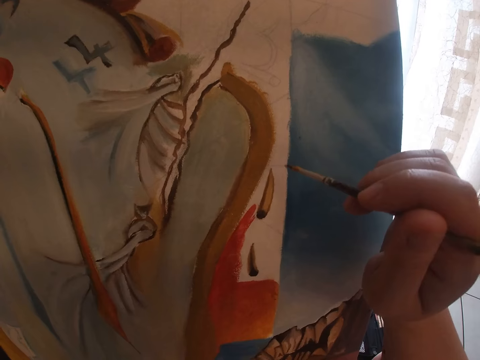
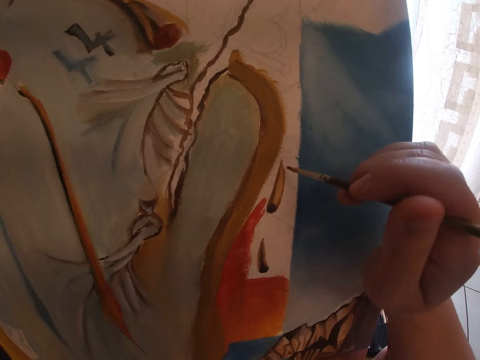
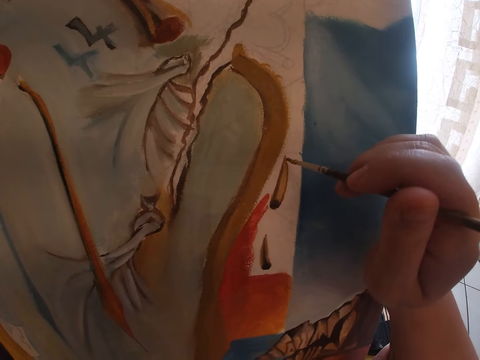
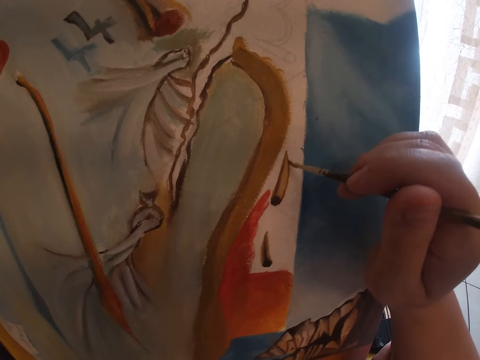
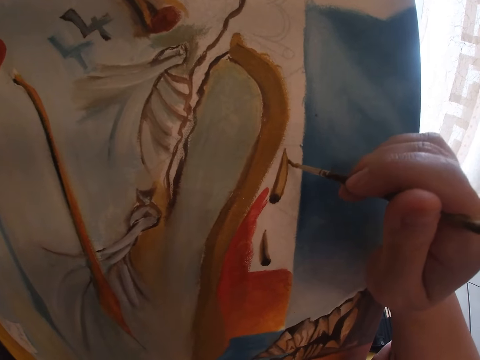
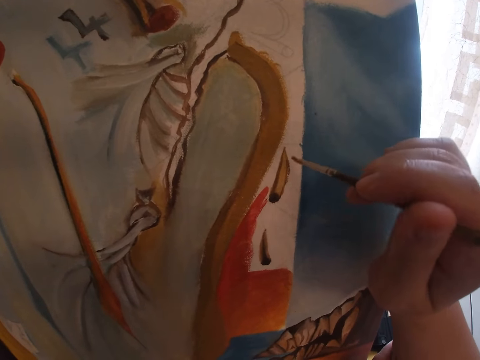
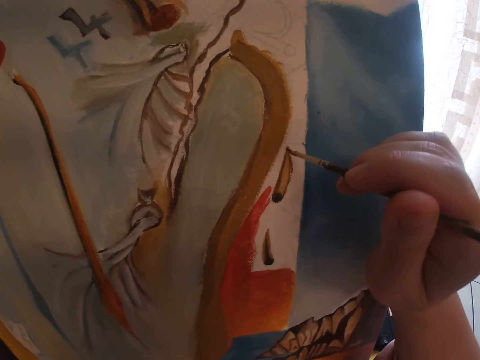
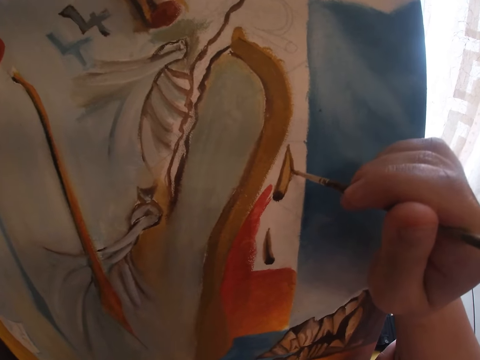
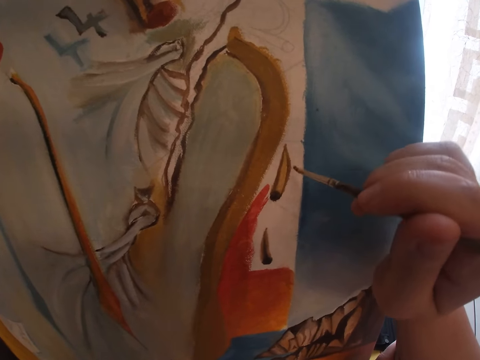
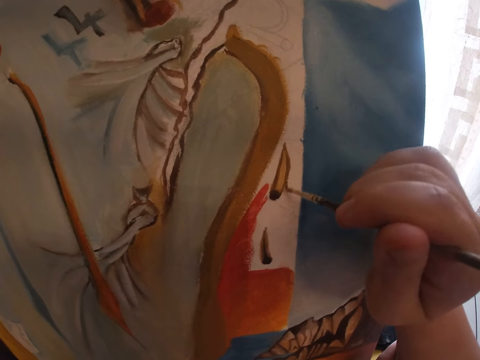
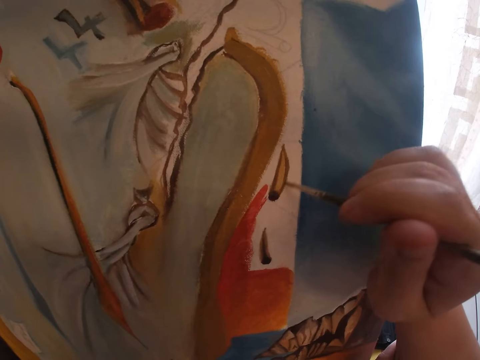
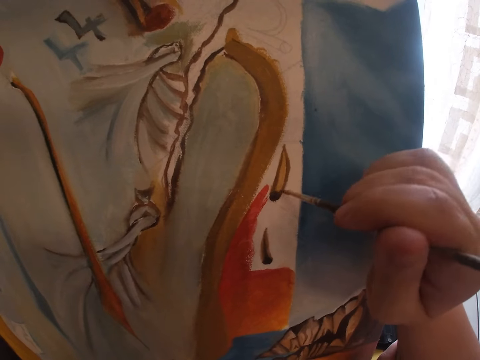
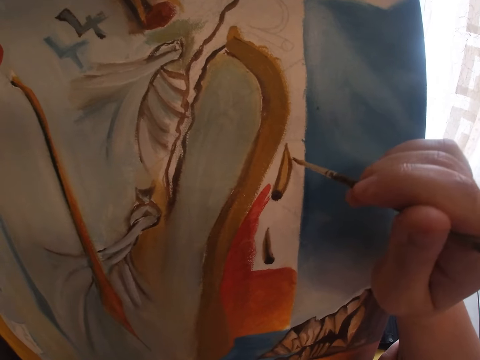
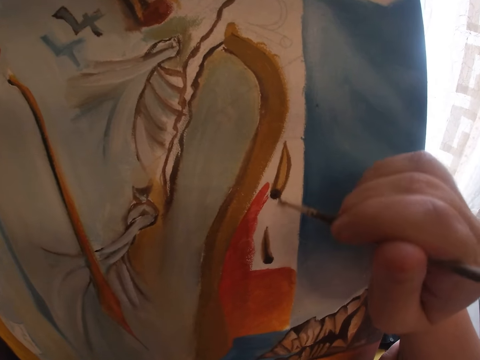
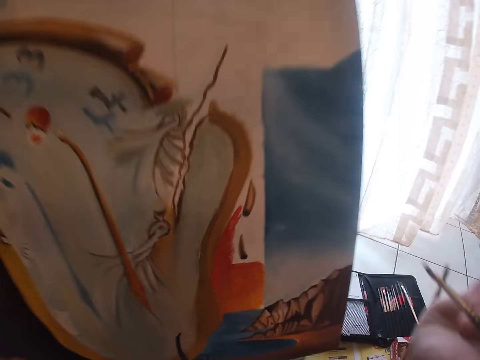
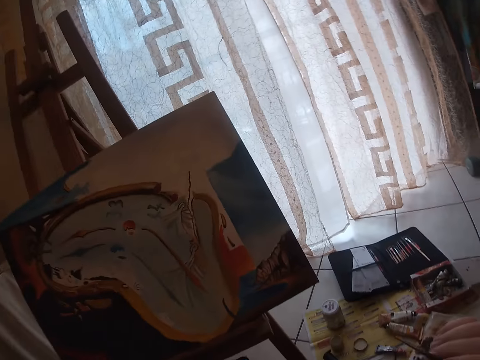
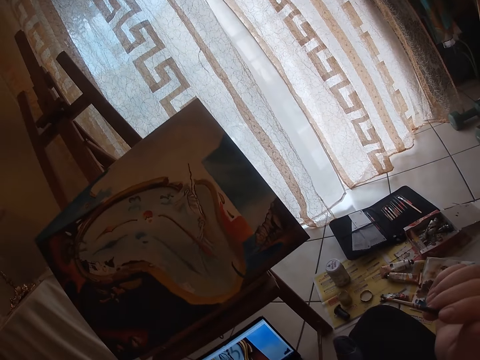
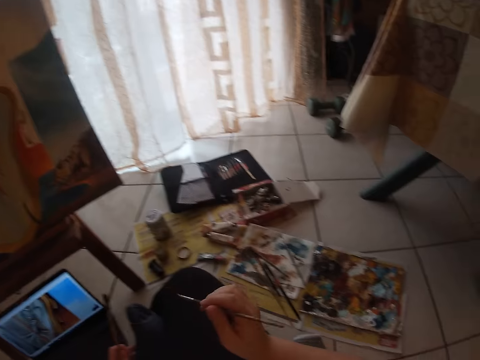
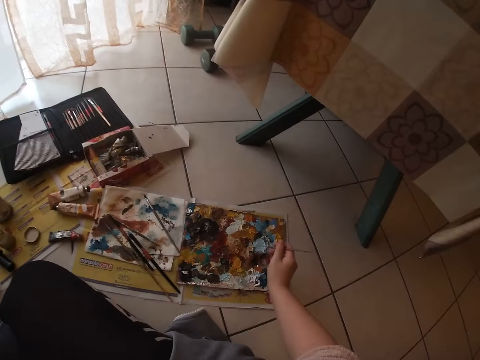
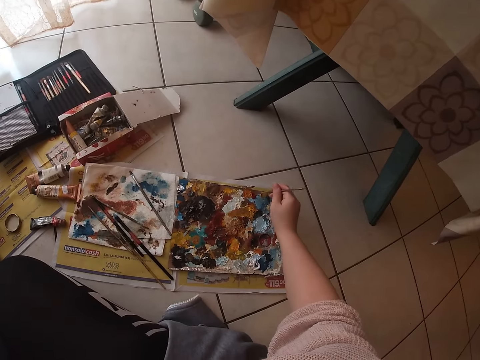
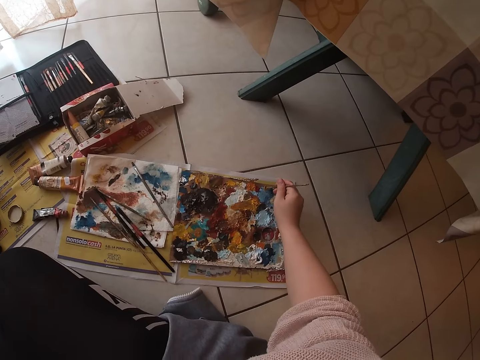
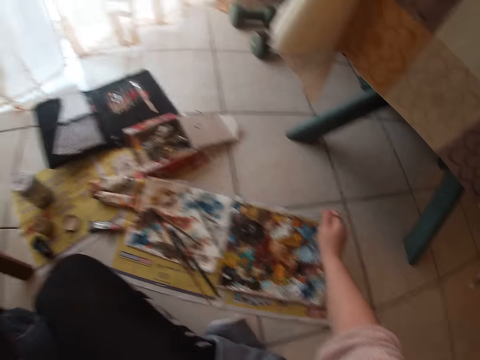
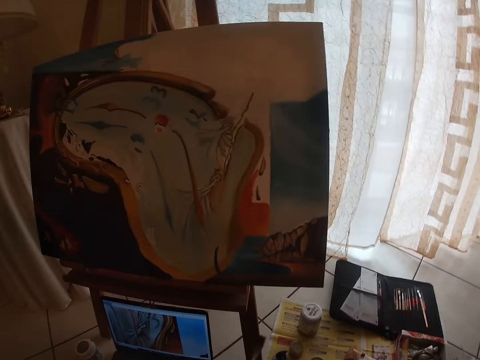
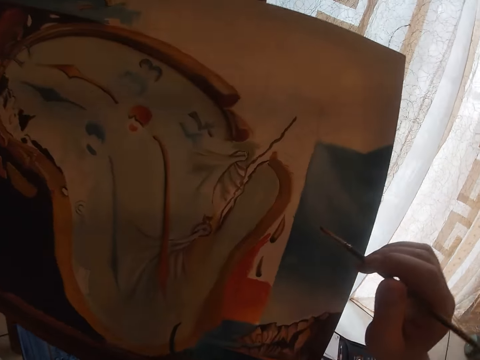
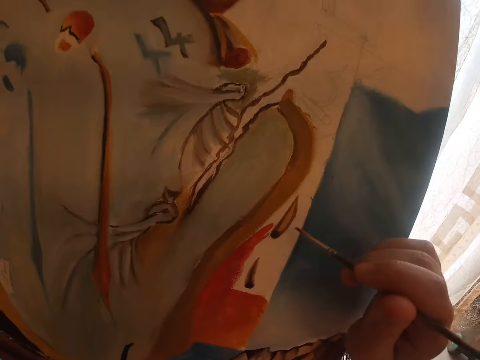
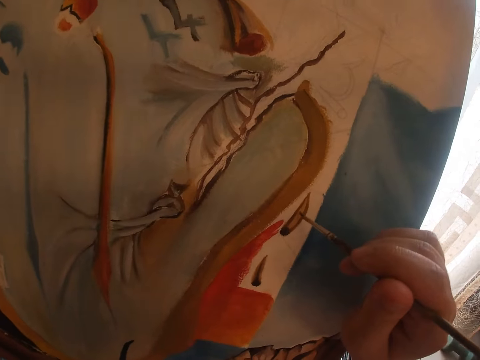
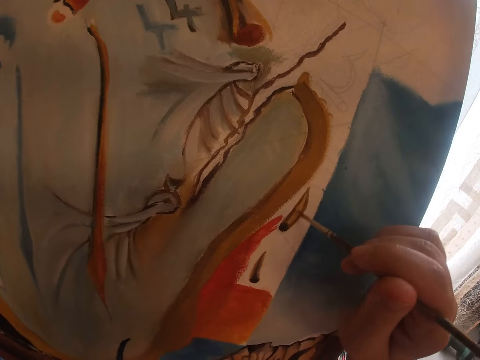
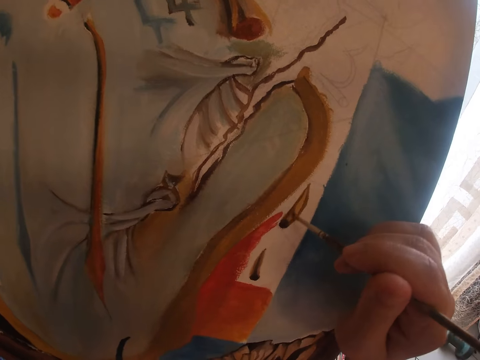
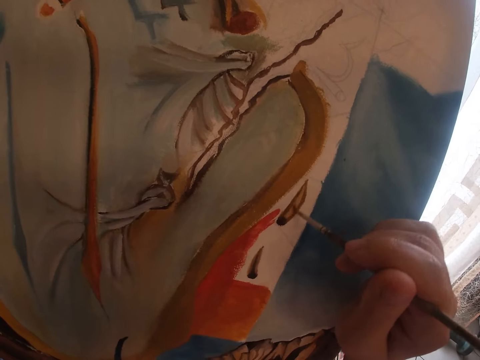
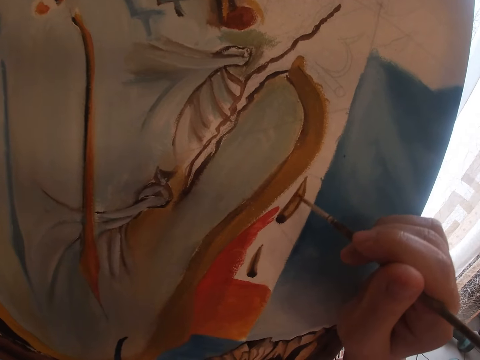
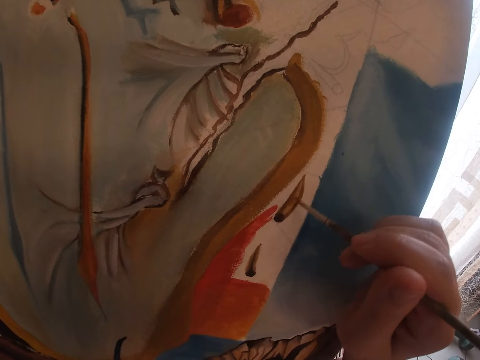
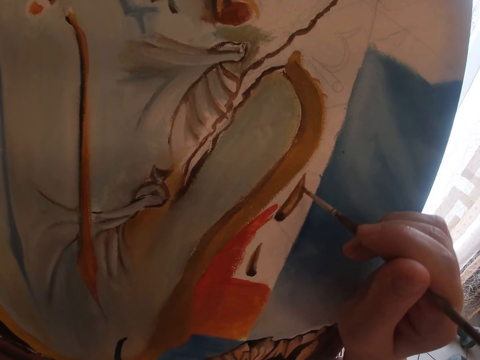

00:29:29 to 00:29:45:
The camera wearer stops painting. They dab paint on the palettes with the small detail brush. They paint on the canvas.

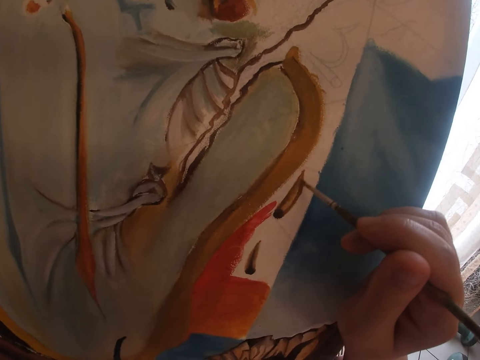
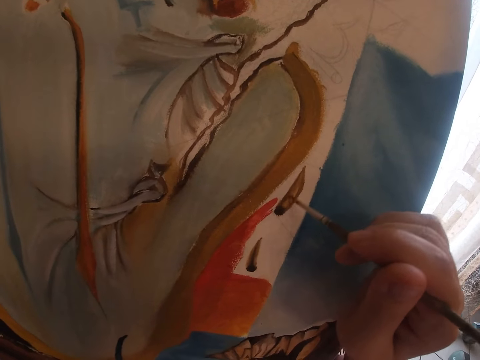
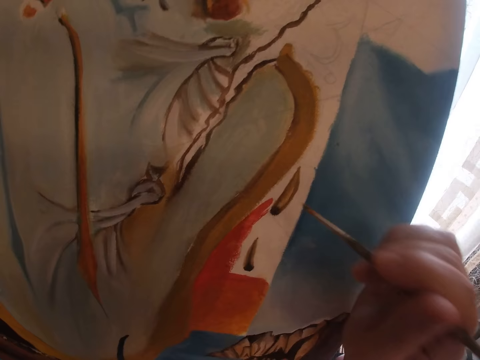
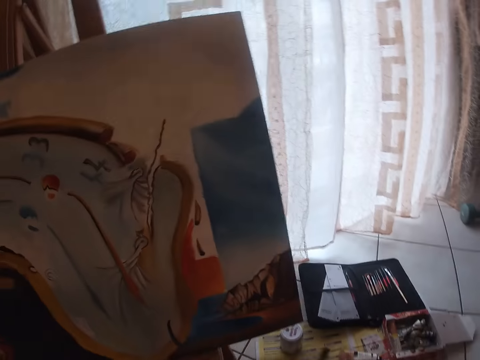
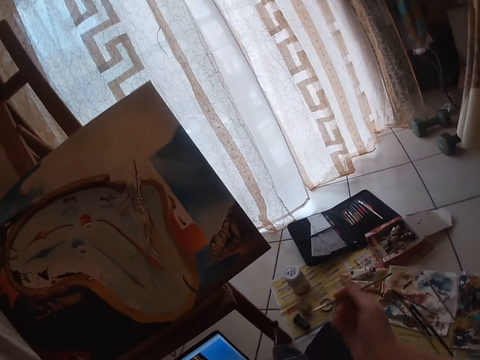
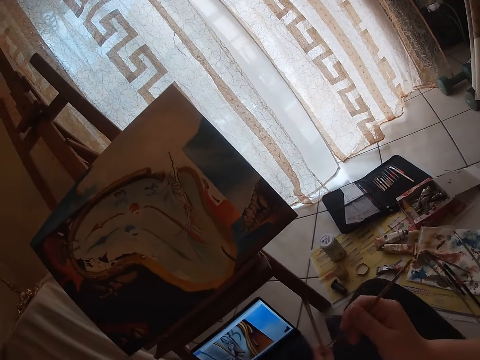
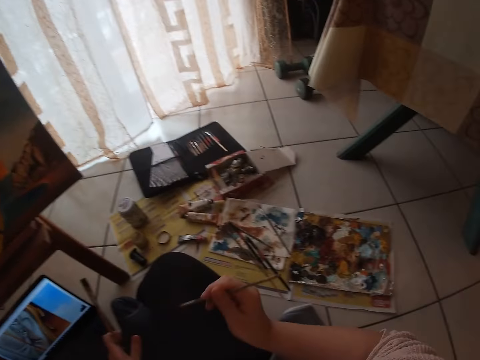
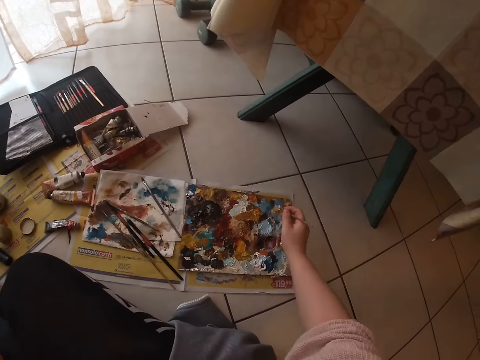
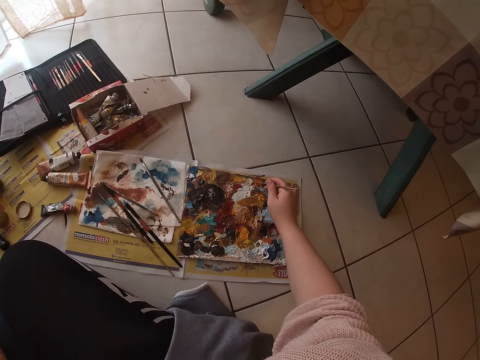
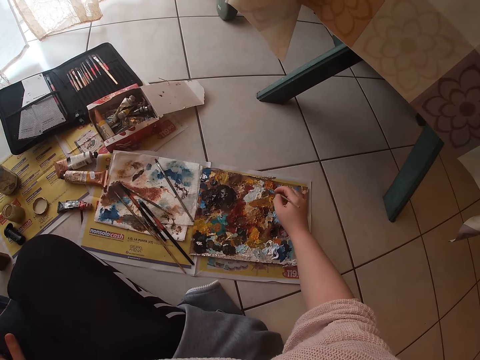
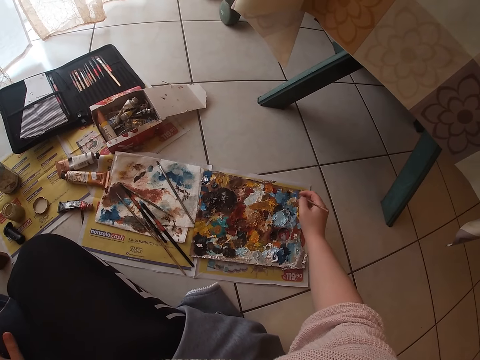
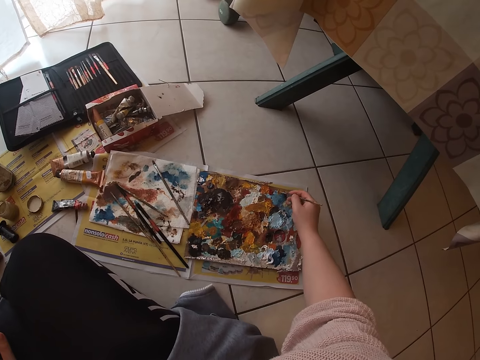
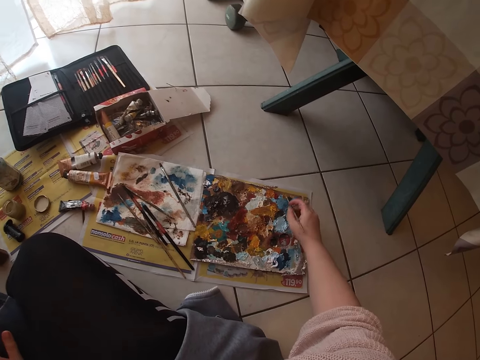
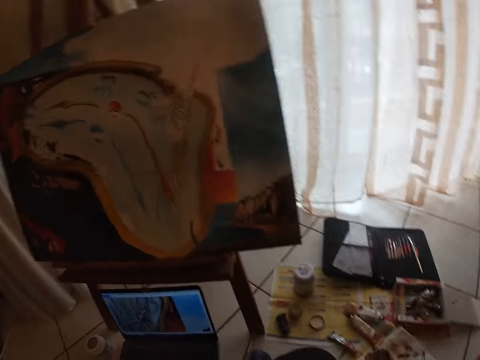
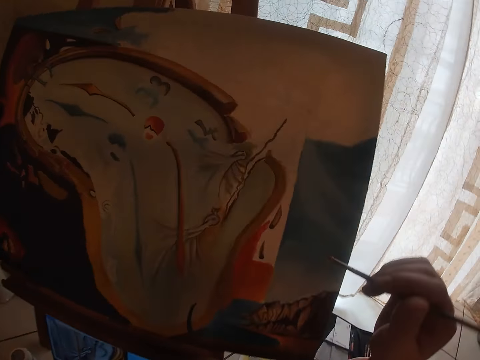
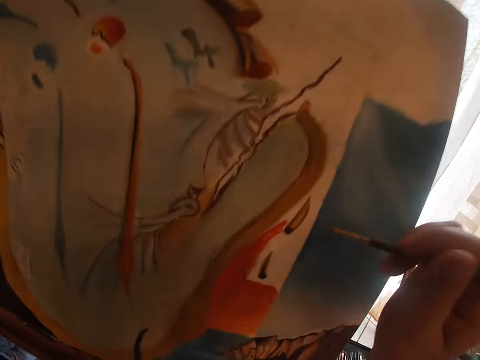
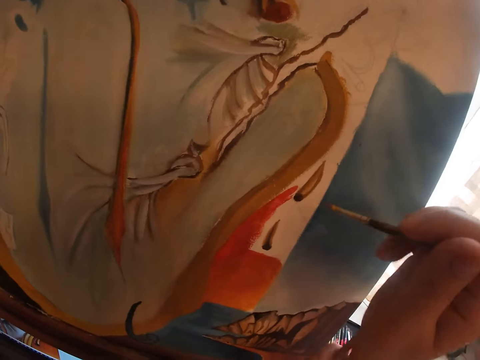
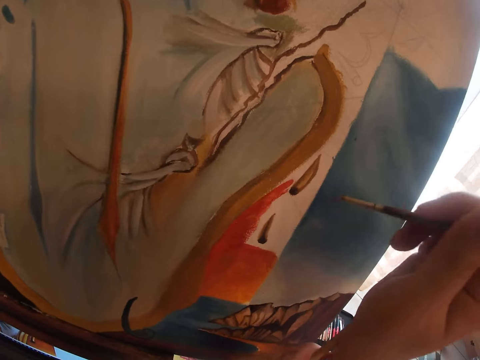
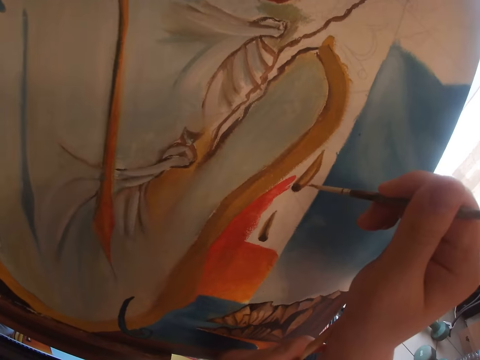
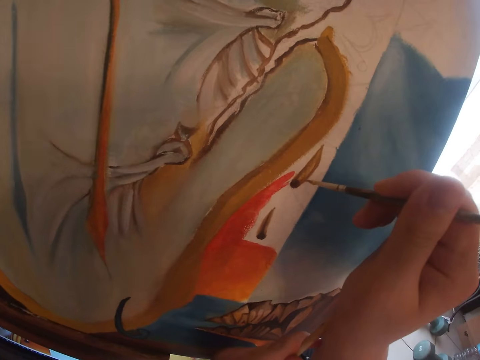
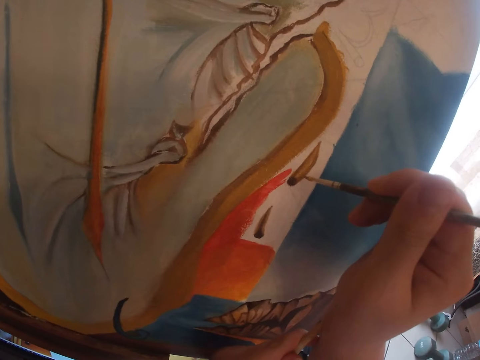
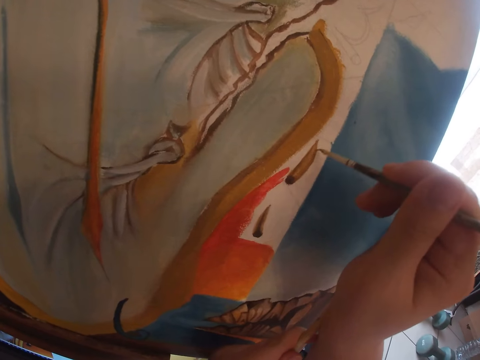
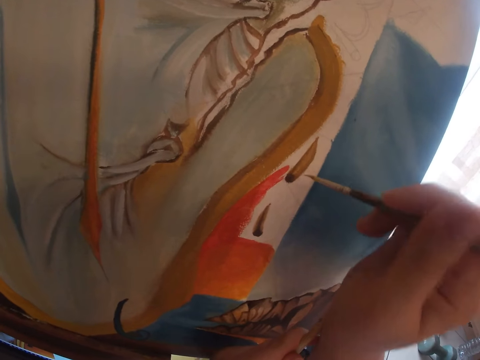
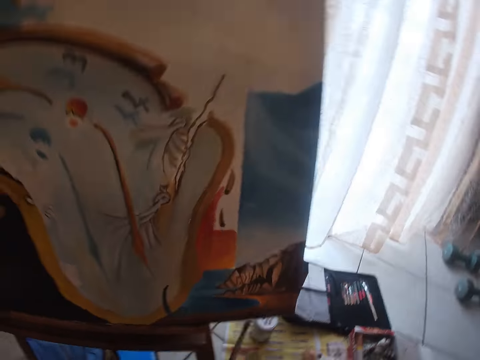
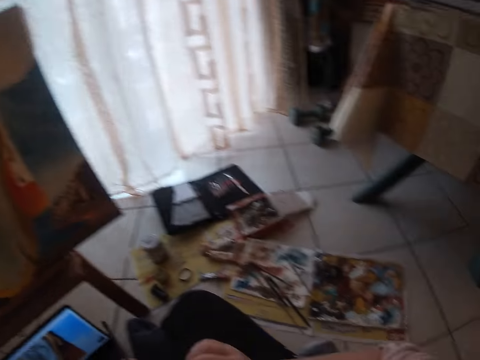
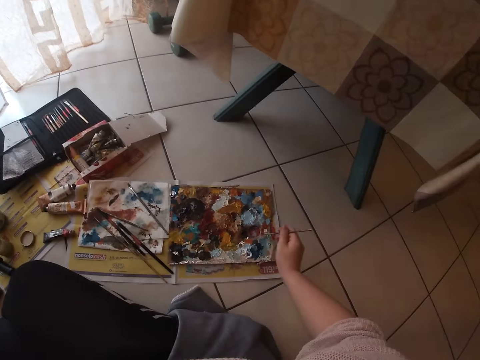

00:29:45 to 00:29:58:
The camera wearer stops painting. They dab paint on the palettes with the small detail brush. They paint on the canvas. They stop painting.
